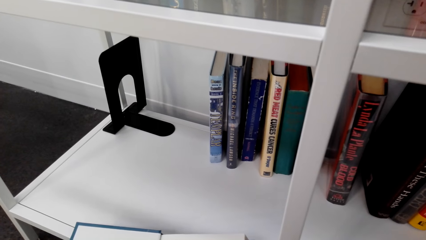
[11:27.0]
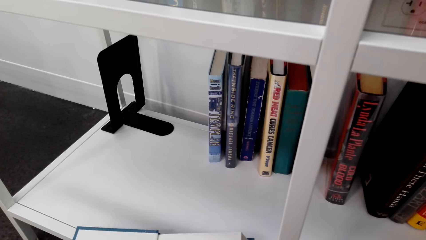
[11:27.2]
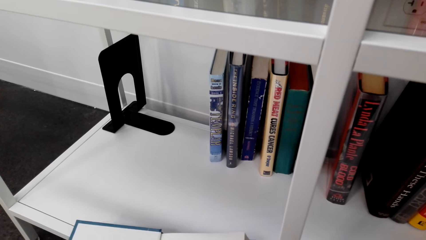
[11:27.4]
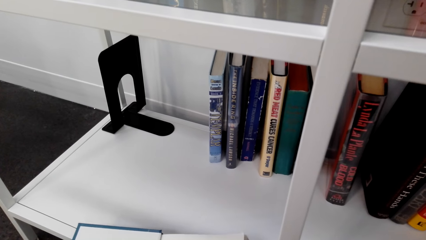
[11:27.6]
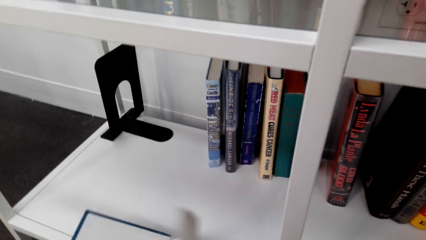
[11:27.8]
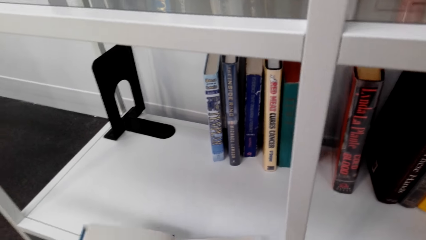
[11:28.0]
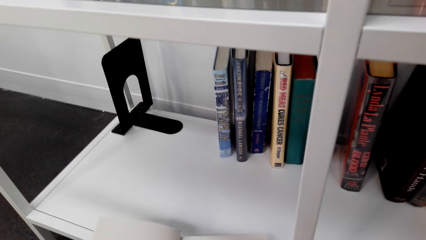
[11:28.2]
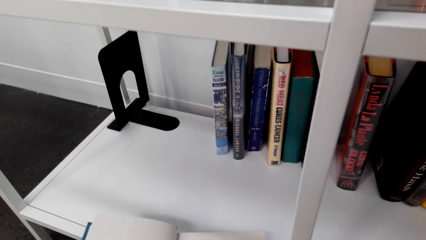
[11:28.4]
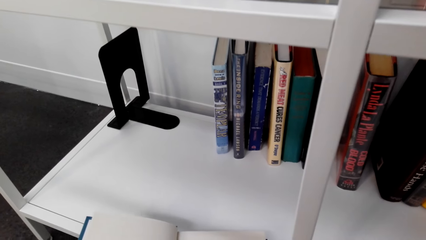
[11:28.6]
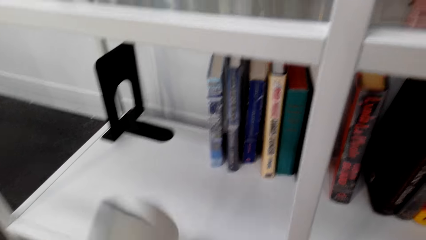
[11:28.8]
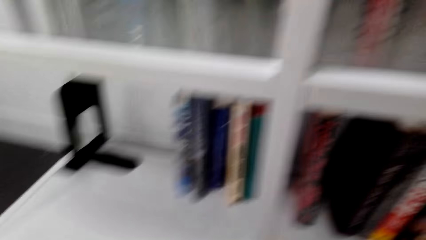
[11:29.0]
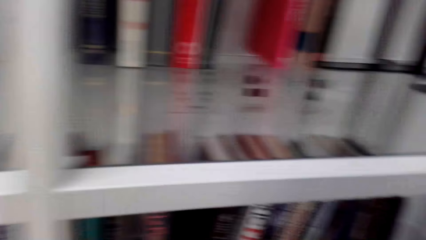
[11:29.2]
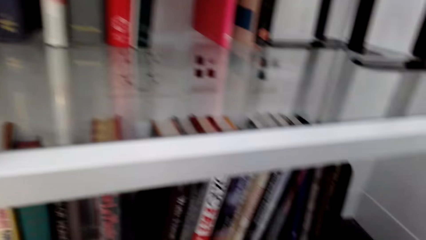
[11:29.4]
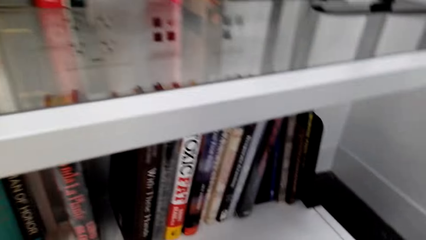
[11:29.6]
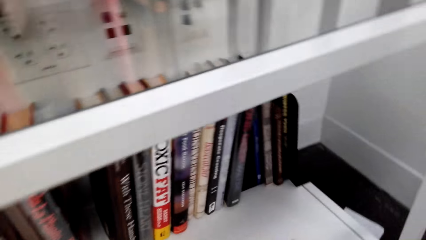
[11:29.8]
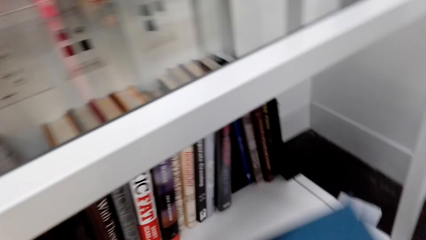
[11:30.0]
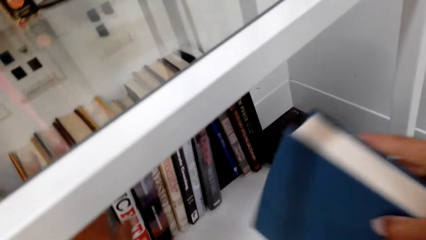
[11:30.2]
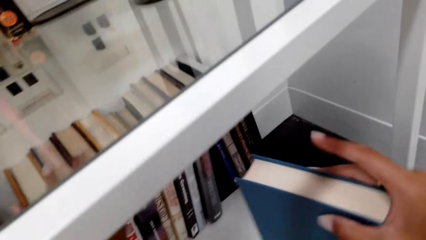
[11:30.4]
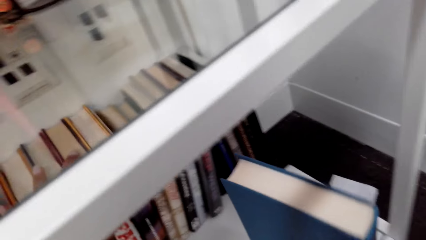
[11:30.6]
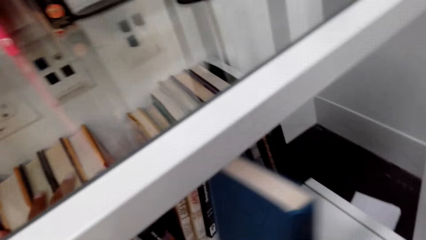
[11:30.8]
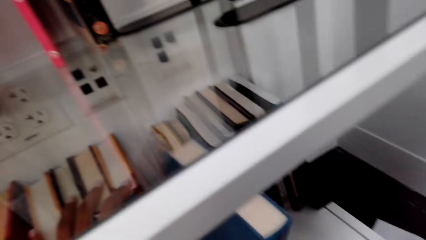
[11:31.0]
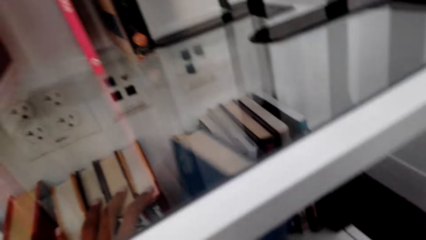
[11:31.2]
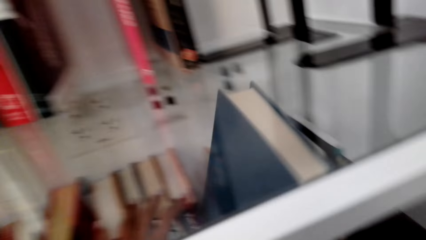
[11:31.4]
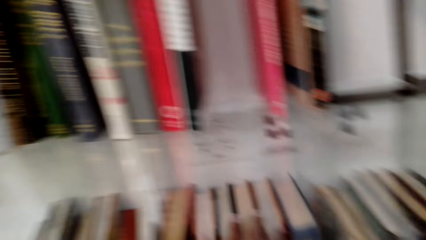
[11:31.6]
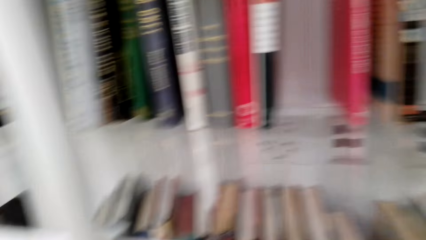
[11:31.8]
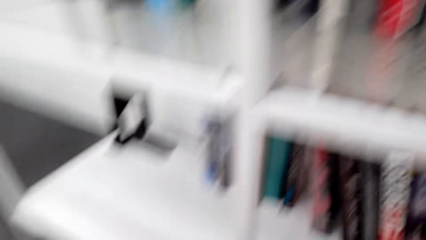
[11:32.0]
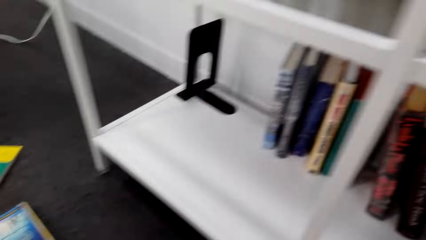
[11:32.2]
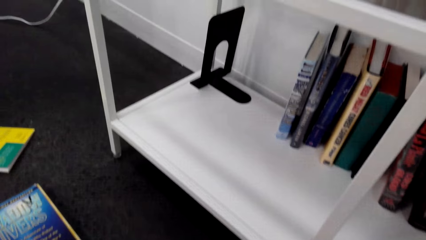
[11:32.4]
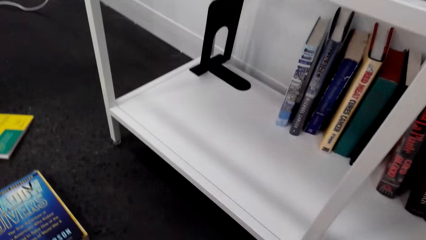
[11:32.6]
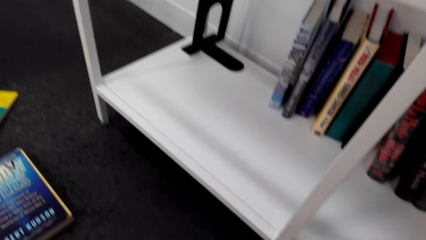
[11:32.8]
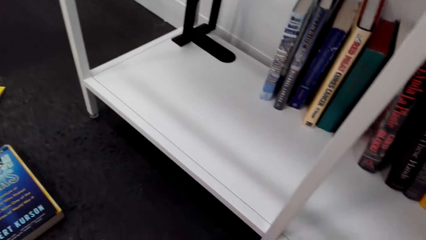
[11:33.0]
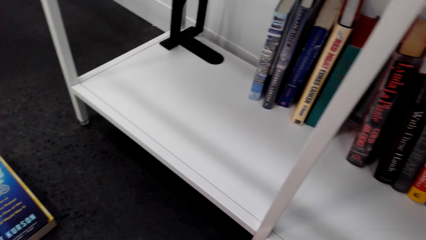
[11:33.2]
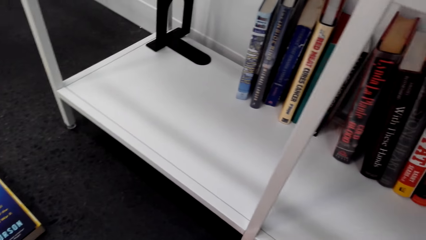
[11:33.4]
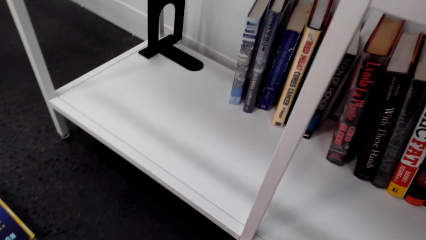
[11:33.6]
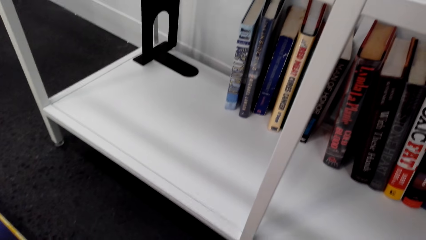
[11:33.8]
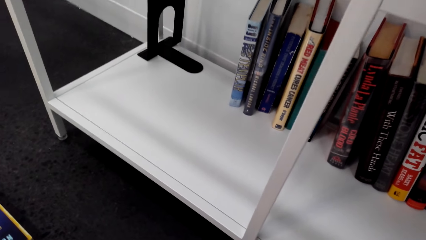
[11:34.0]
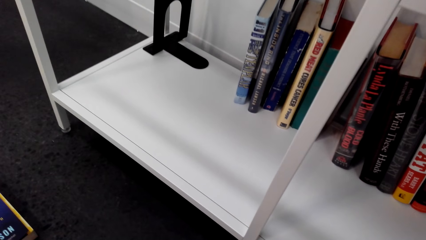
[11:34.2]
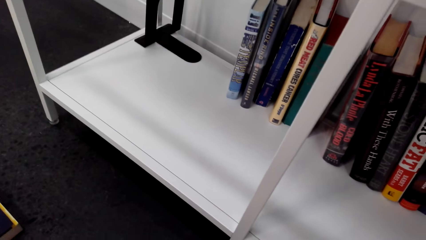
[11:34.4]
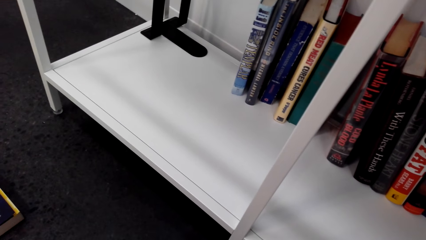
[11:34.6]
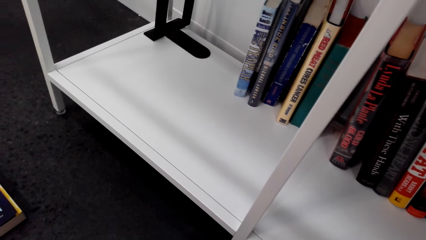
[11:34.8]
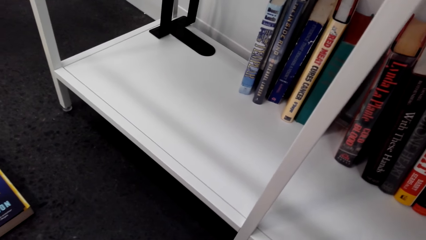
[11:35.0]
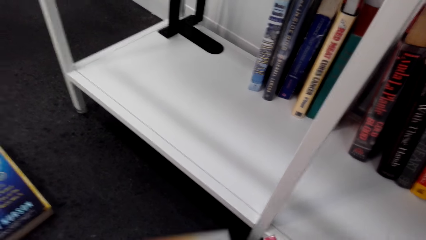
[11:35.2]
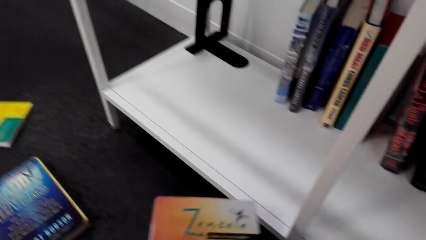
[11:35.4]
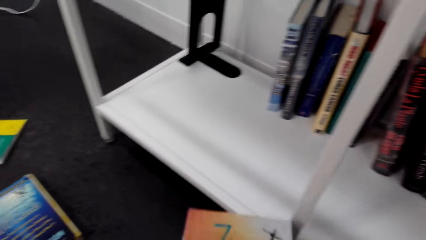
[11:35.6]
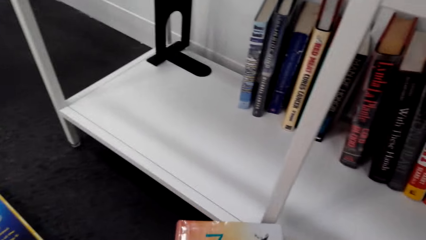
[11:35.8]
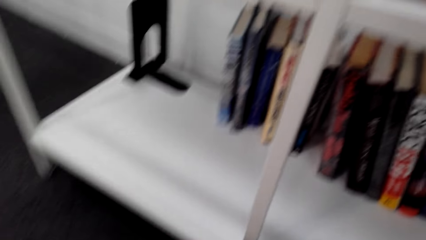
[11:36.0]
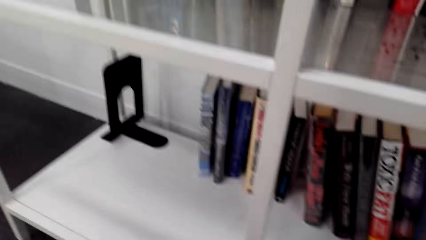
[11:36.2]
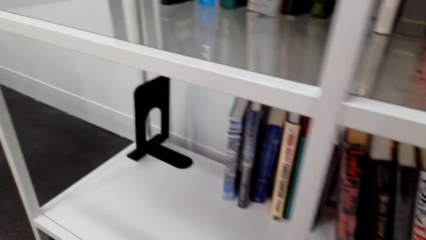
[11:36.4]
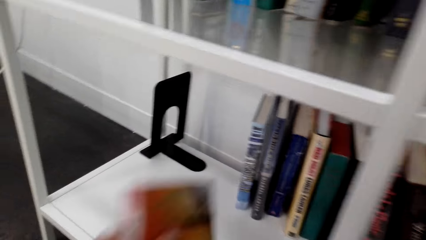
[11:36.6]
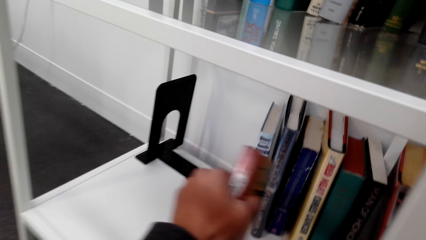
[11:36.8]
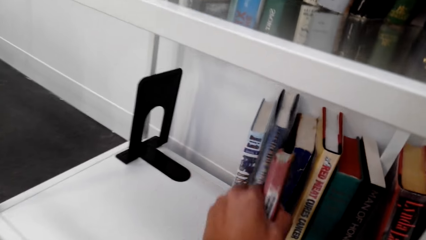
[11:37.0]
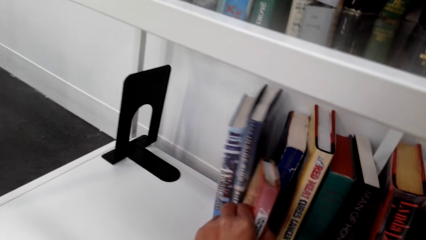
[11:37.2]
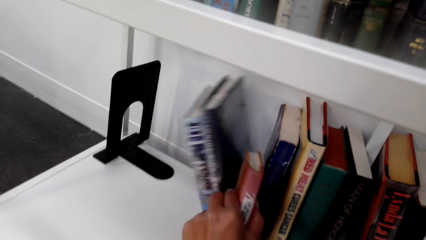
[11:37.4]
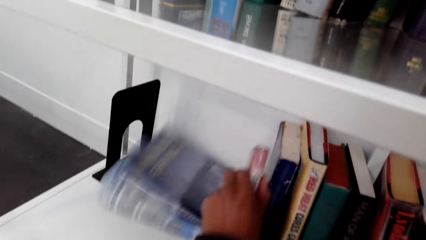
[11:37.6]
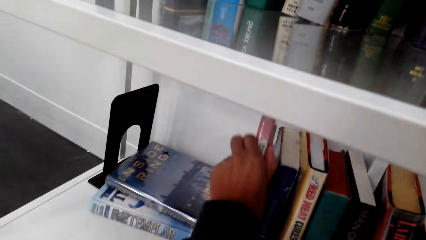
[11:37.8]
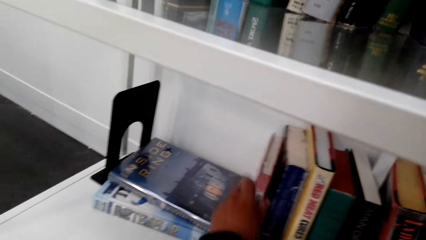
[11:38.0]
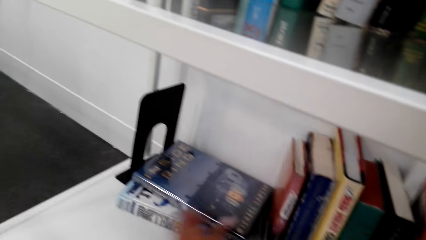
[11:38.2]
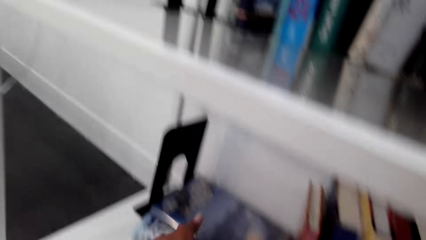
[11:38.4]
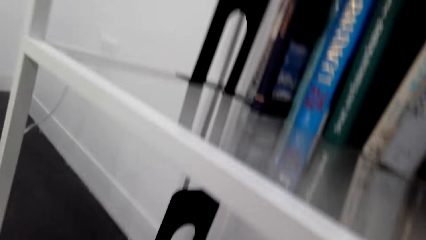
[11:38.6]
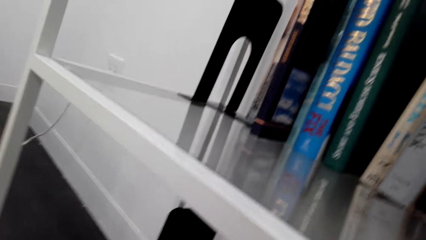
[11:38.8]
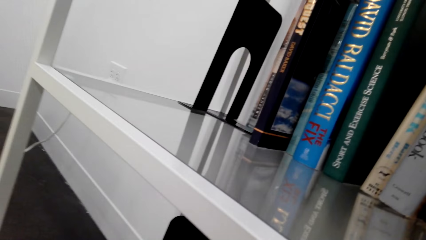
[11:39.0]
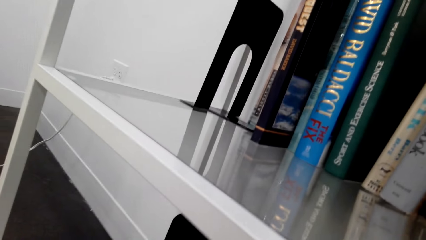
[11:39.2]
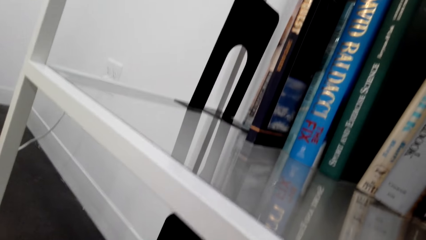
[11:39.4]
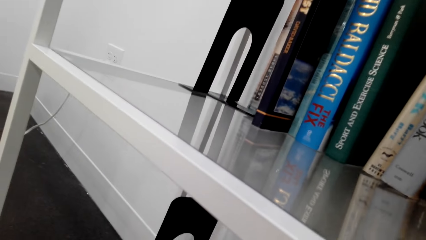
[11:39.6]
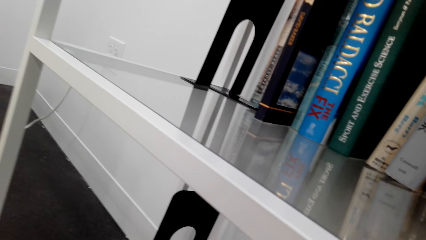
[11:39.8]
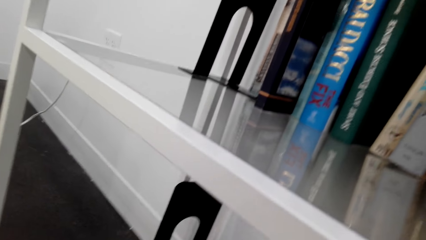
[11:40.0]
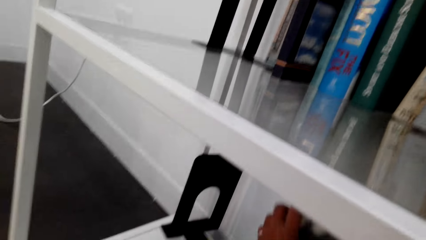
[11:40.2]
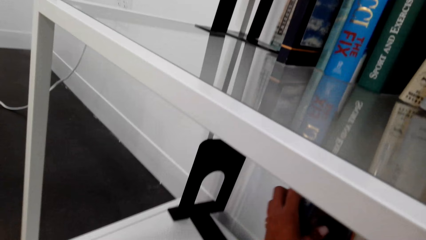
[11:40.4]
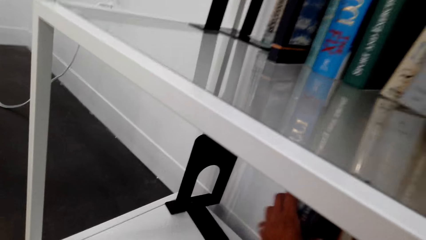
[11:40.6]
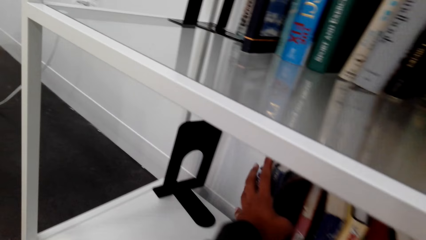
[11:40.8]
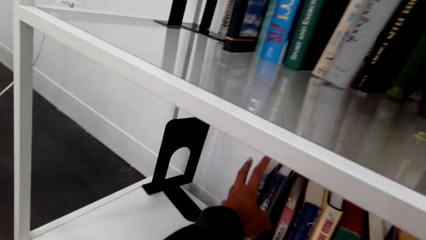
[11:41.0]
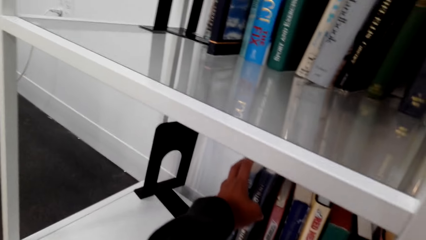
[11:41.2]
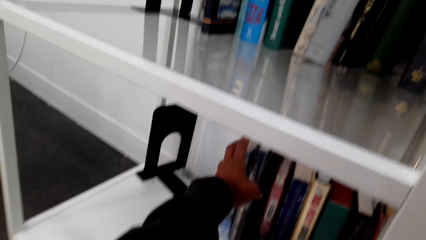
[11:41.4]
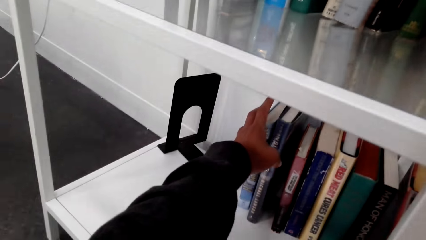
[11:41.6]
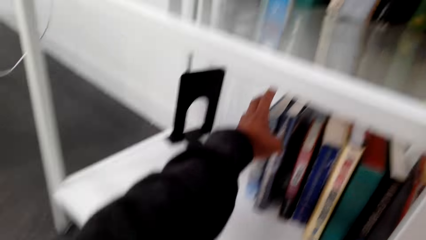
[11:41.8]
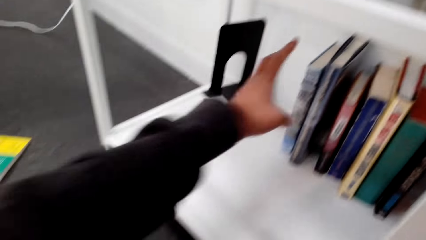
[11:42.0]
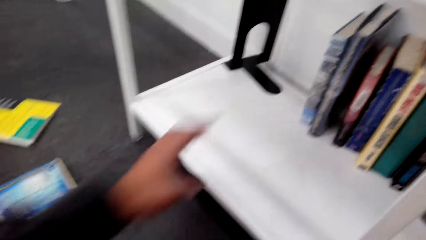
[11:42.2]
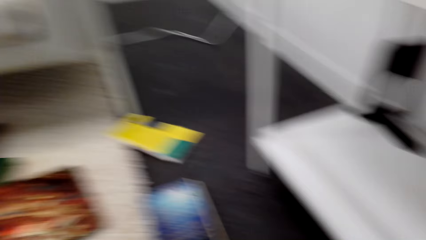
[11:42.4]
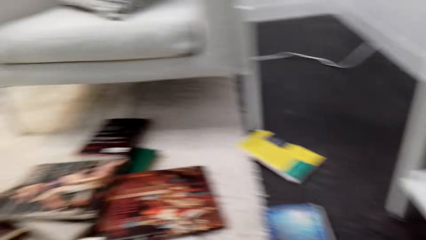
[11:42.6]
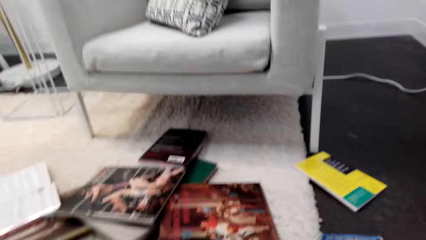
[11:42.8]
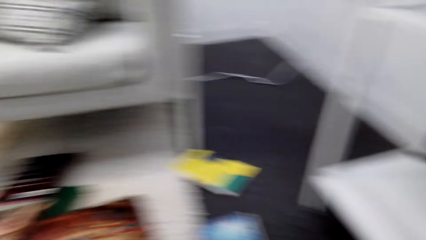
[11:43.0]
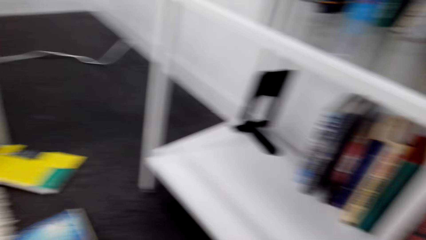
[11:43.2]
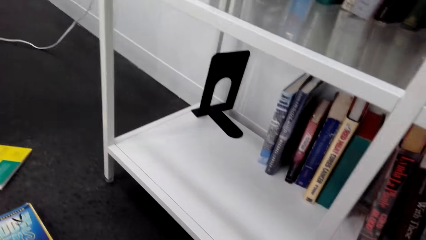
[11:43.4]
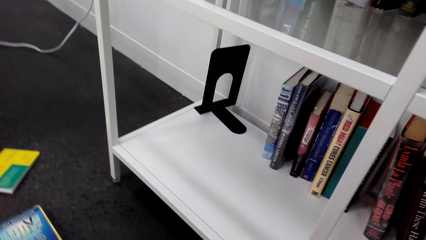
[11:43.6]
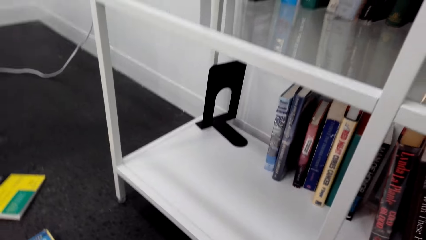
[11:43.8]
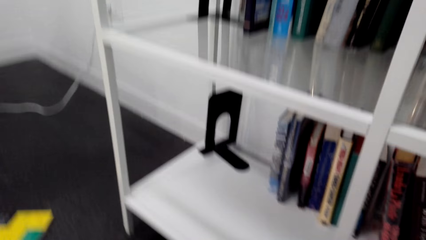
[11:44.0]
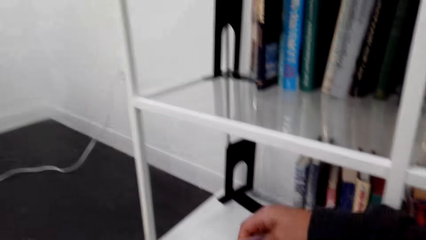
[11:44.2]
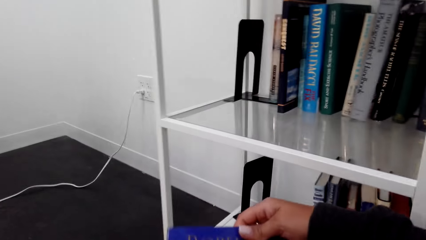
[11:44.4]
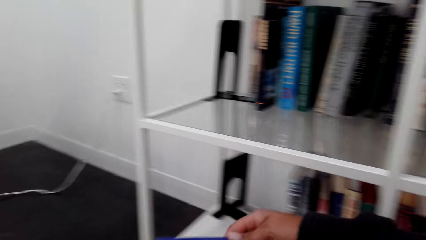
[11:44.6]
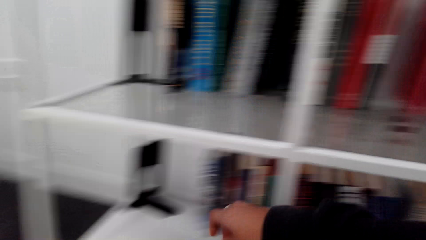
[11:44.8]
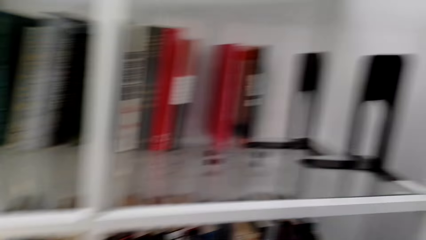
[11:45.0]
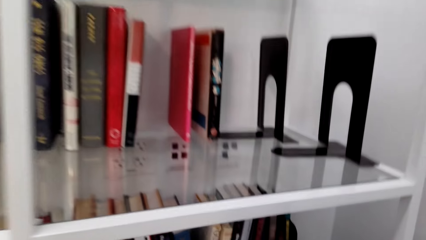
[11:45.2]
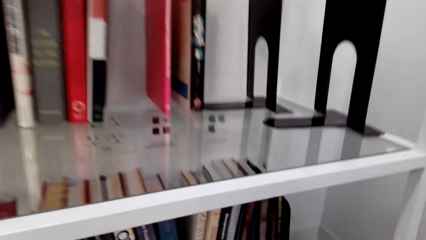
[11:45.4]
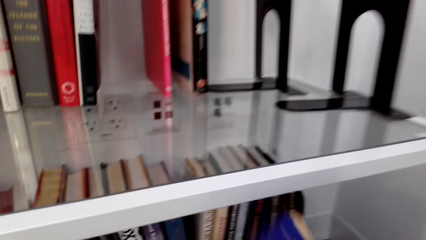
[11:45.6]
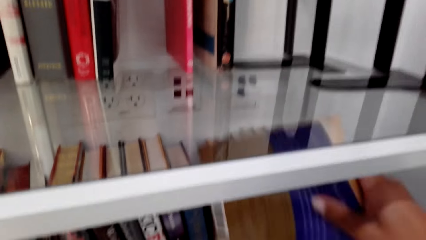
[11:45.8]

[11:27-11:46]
The camera wearer places a book on the shelf. They hold the book. They place the book on the shelf. They adjust the books. They look around. They pick up a book from the floor.
